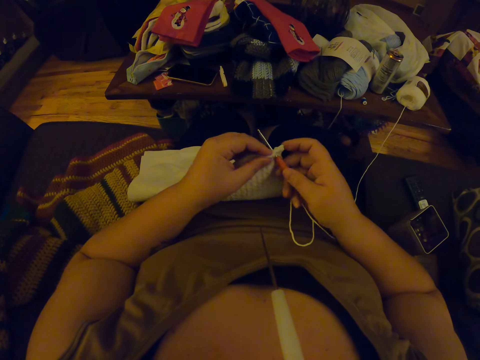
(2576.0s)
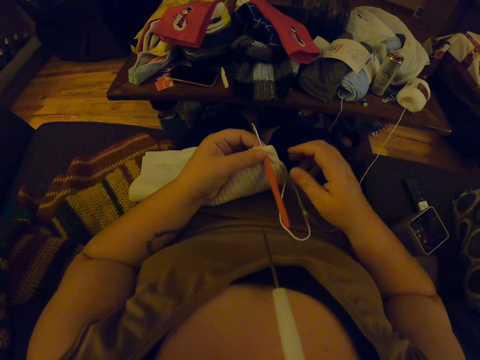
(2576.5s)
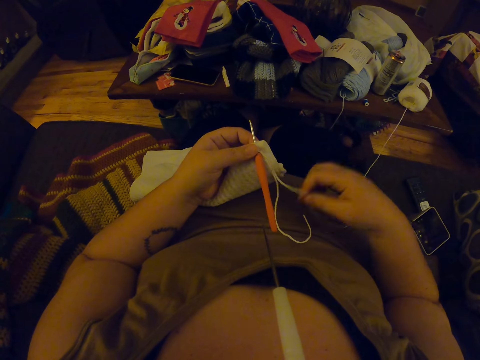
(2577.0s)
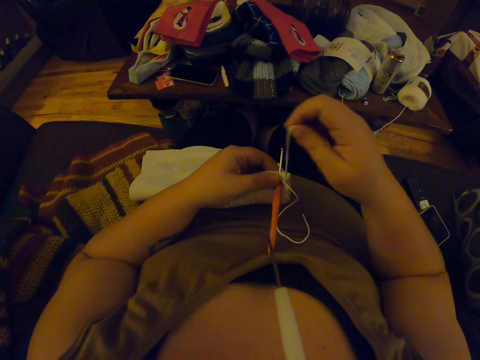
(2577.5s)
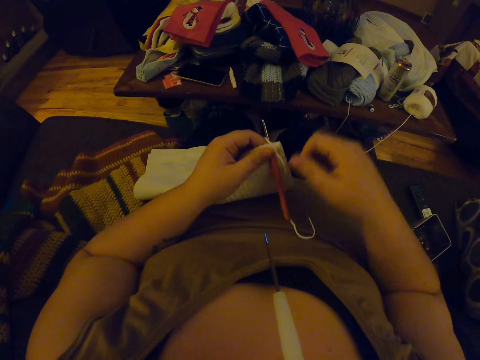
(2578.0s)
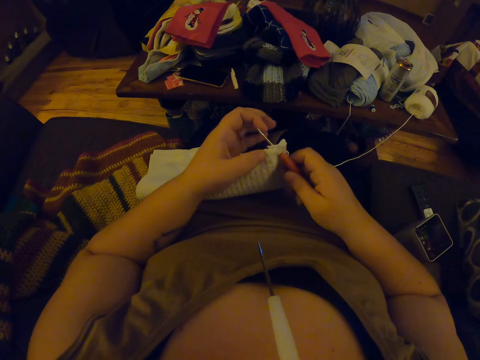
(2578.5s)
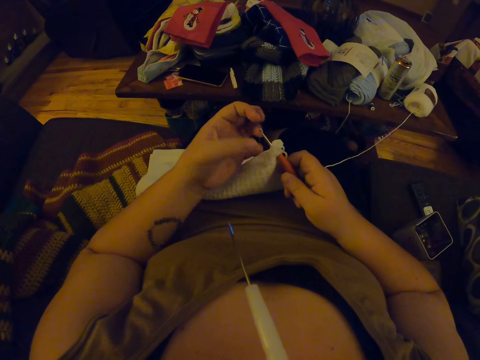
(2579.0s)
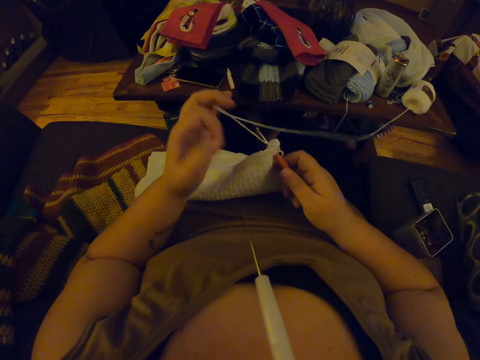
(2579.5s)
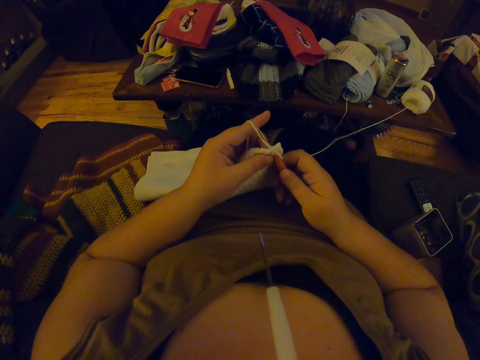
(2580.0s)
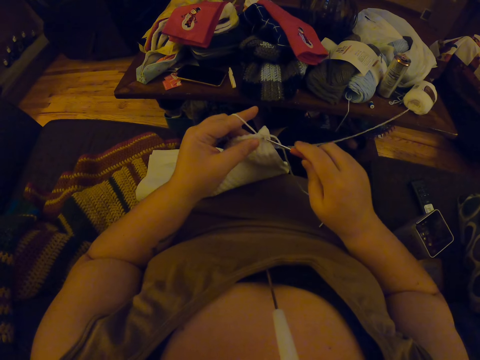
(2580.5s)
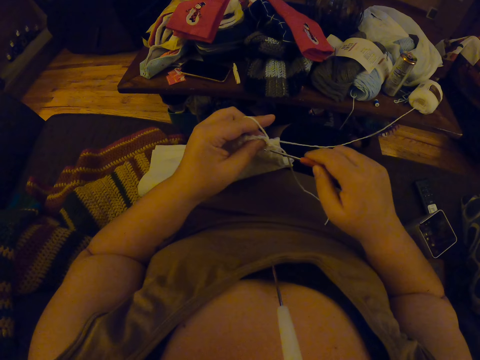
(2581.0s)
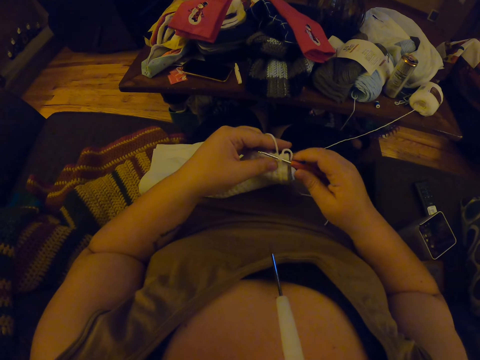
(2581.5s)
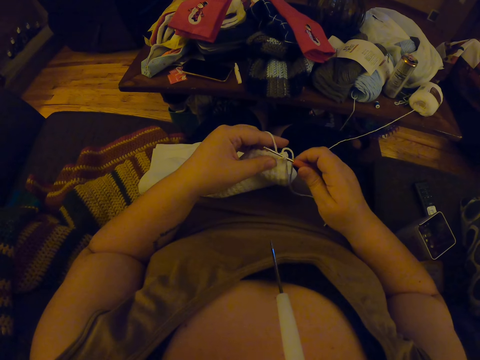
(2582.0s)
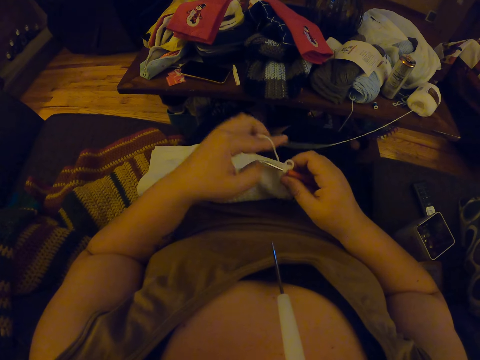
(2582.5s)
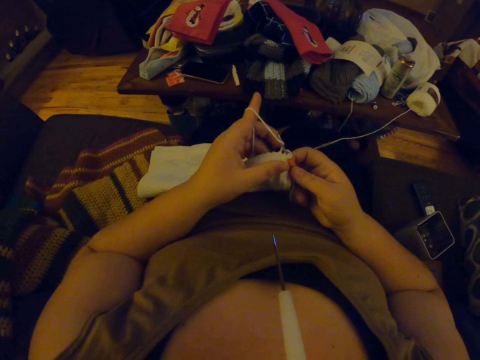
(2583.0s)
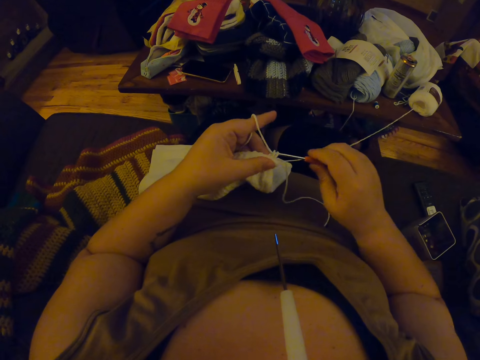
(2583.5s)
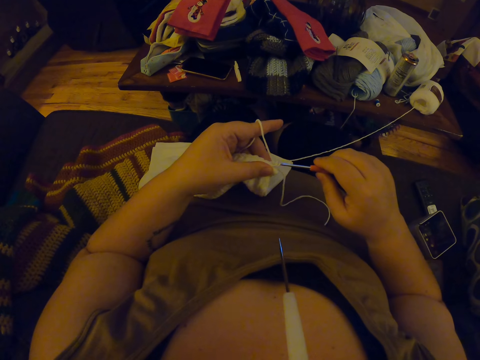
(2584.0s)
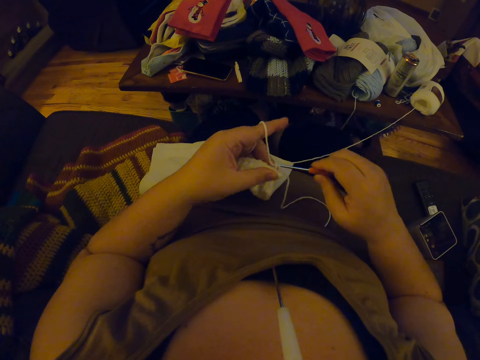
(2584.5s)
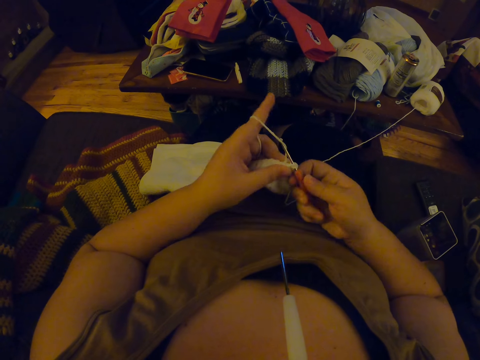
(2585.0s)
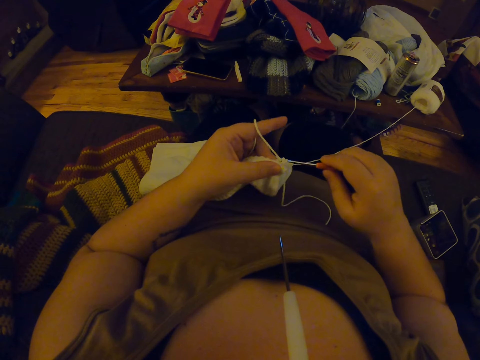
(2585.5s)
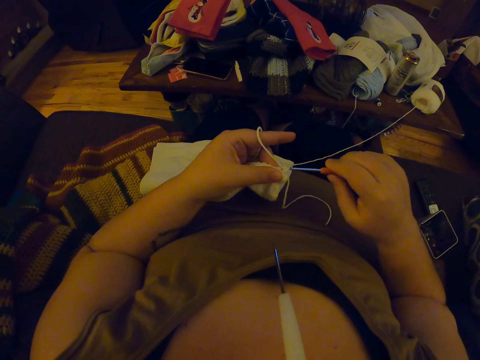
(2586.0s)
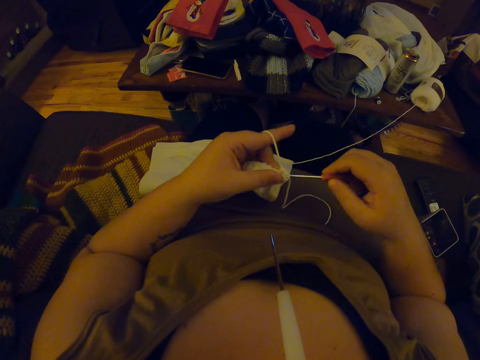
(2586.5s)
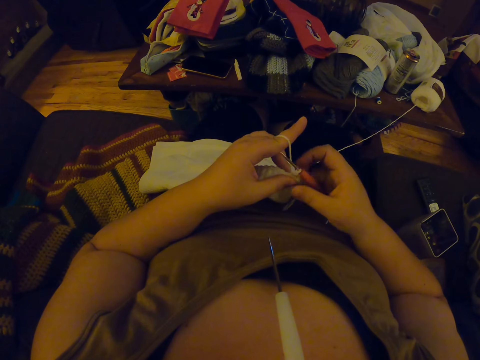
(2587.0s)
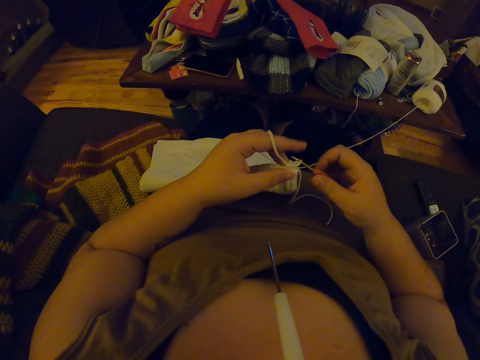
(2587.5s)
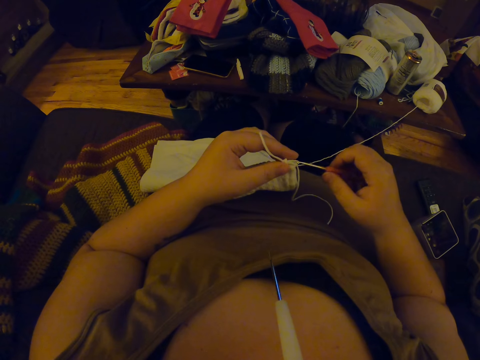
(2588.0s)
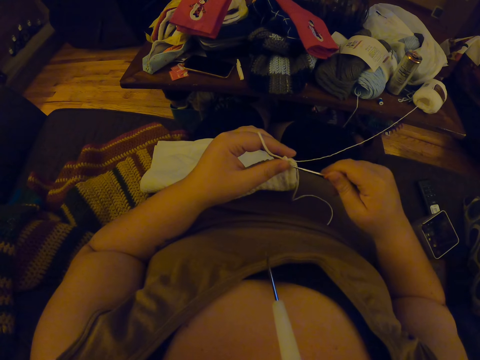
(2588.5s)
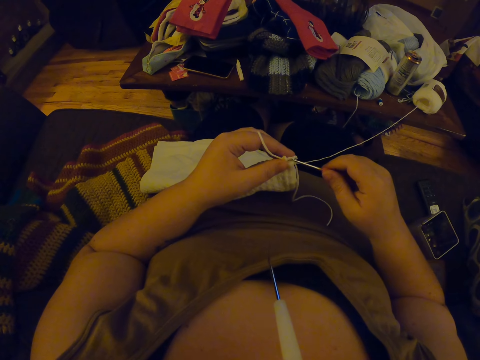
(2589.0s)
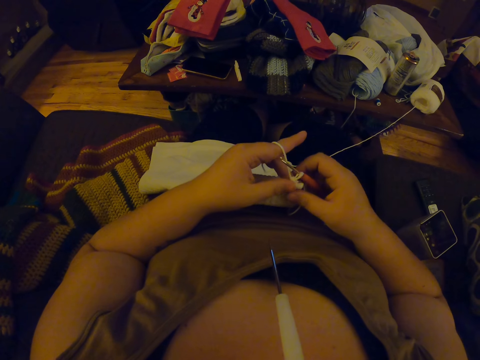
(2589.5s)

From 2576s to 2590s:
The camera wearer crochets the fabric with the smaller crochet hook and yarn. They start to knit the towel.

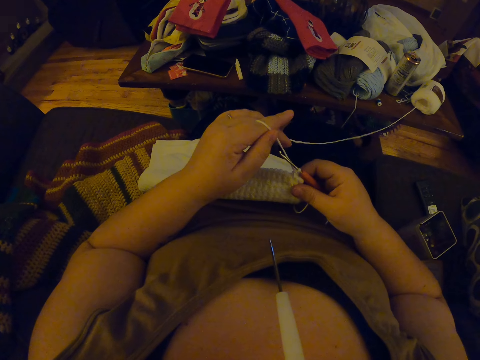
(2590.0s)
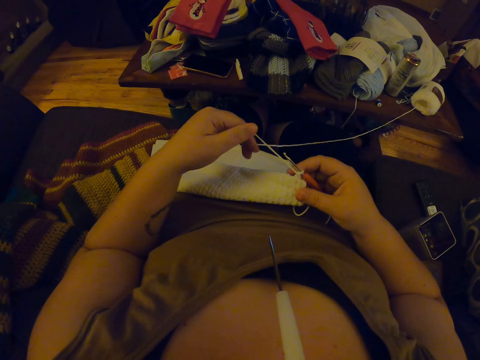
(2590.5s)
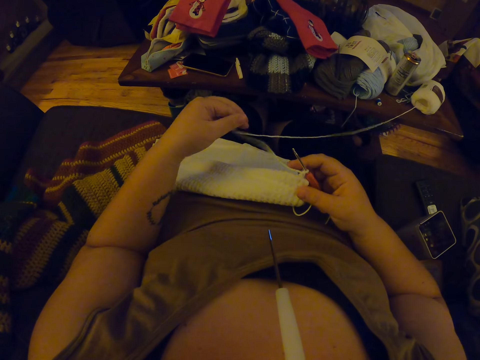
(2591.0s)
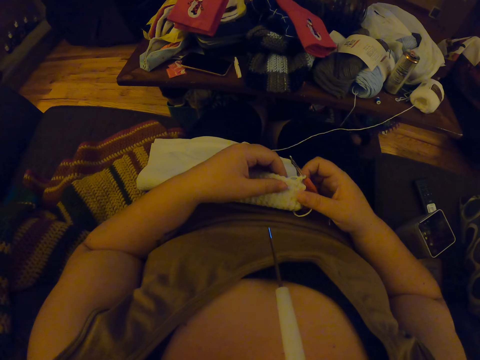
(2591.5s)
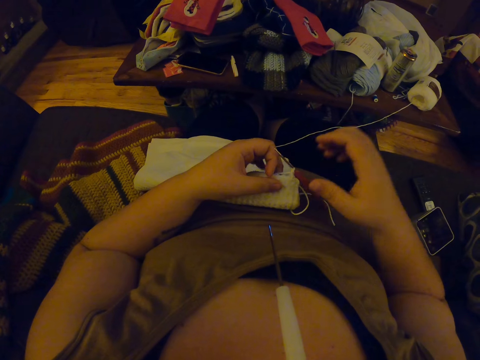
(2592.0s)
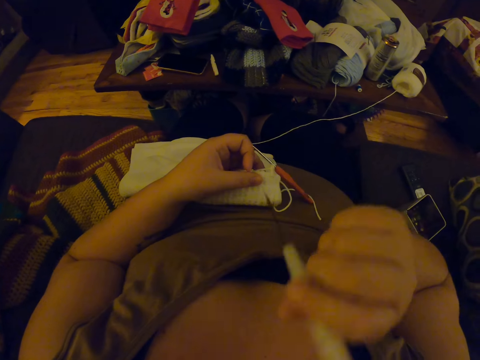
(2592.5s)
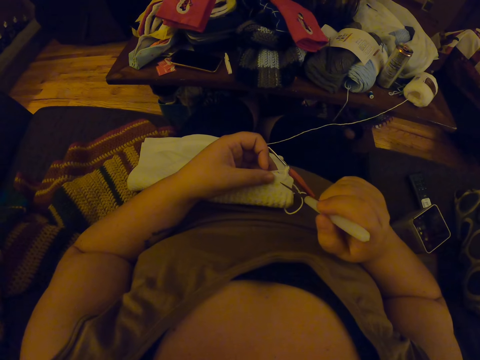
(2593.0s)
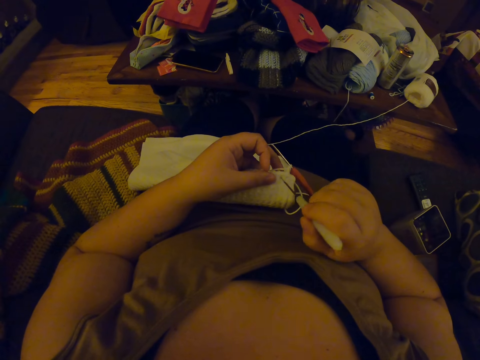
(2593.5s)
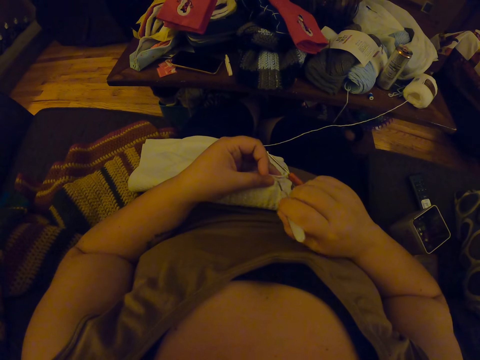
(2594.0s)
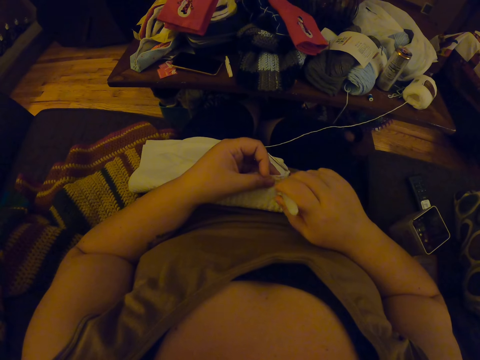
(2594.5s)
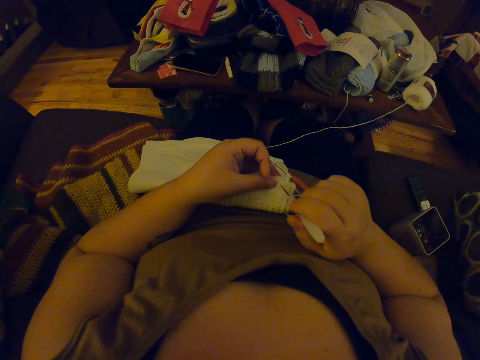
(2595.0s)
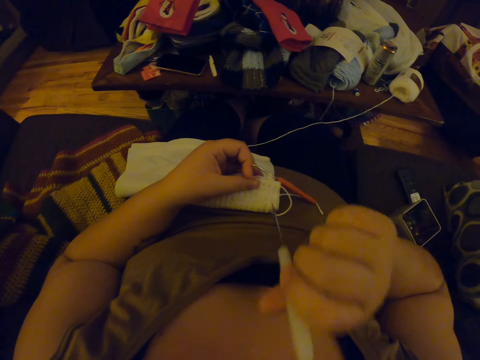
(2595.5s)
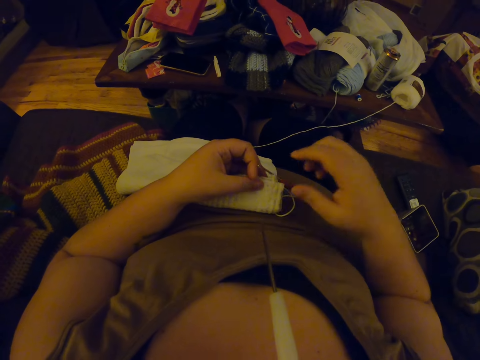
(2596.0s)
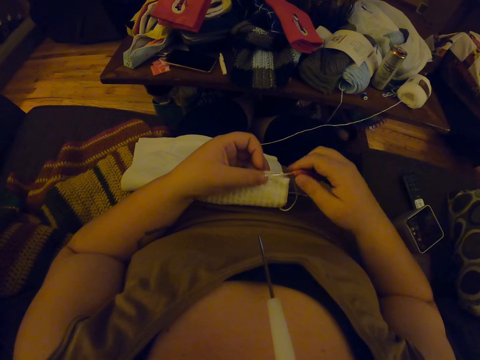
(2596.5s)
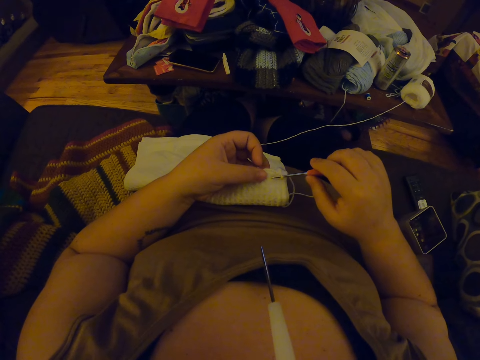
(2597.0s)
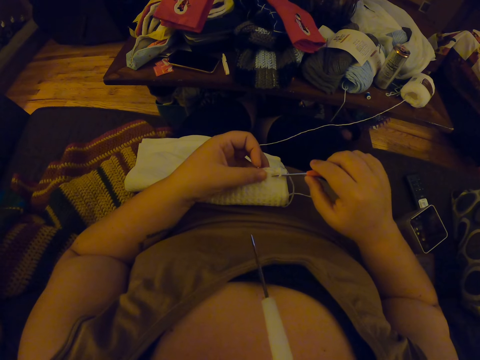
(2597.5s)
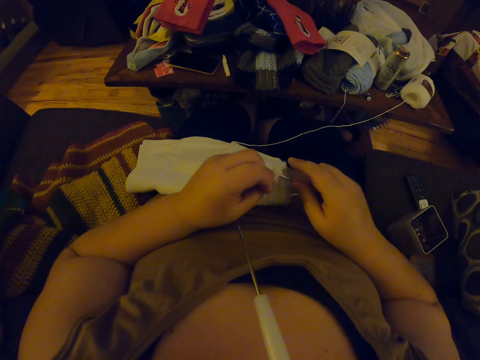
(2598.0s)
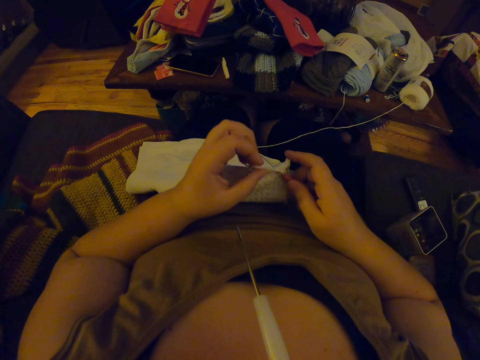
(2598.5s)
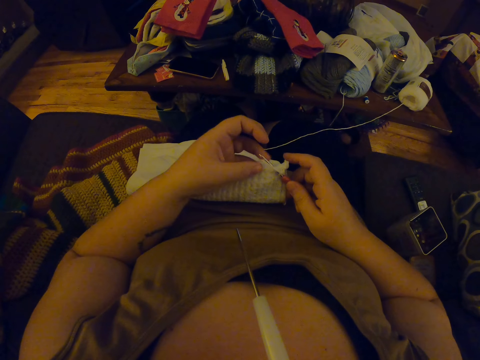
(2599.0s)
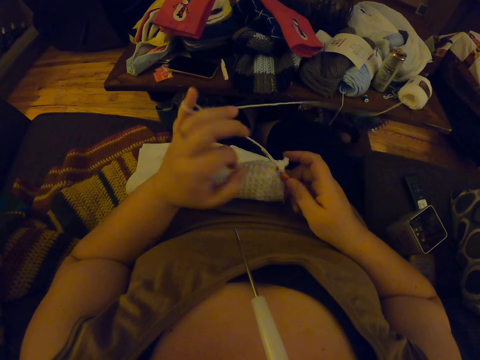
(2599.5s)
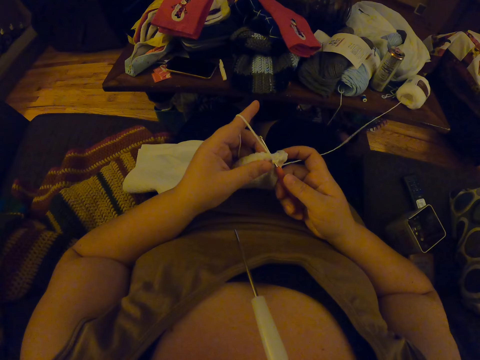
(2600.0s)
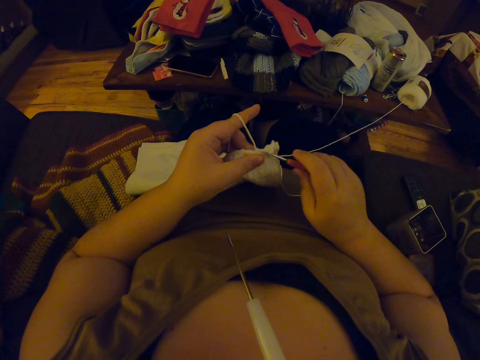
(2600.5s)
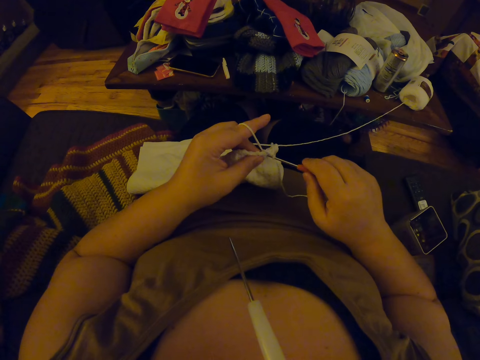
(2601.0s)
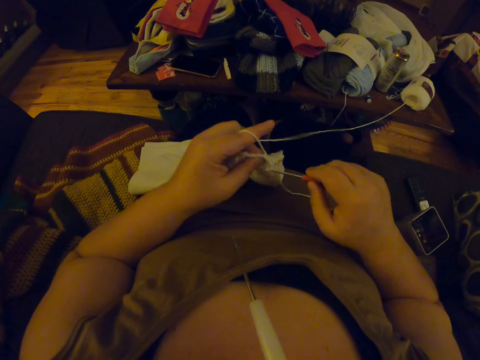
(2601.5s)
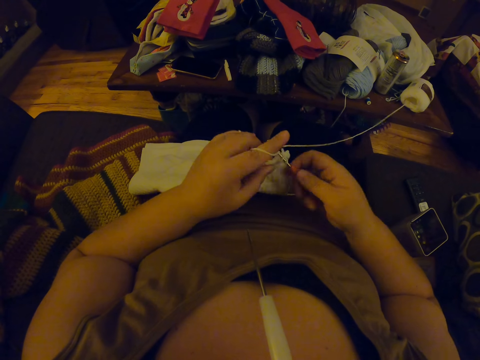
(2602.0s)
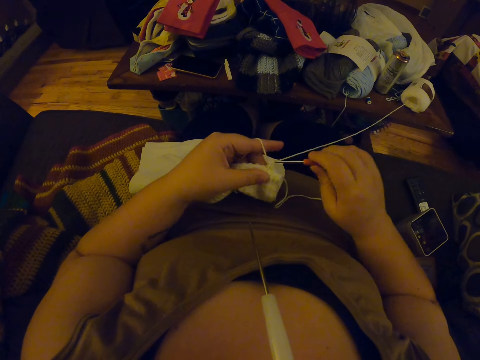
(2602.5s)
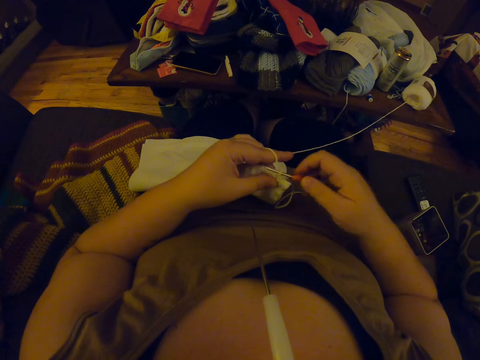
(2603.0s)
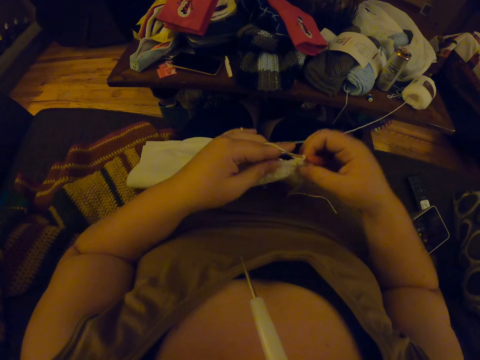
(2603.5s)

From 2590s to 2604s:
The camera wearer removes the bigger crochet hook from her mouth. She punctures the fabric with the bigger crochet hook. She puts the bigger crochet hook in her mouth. She crochets the fabric with the smaller crochet hook and yarn.
